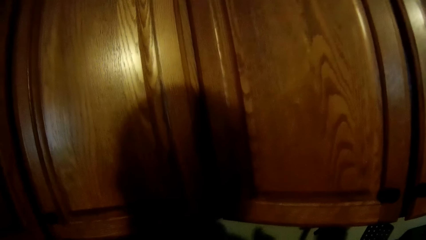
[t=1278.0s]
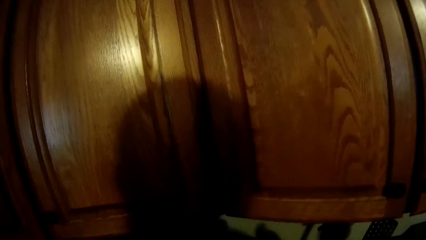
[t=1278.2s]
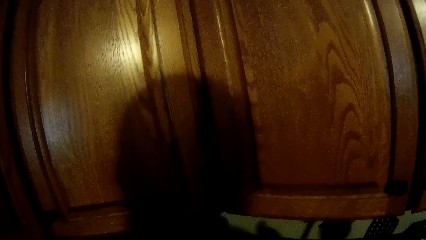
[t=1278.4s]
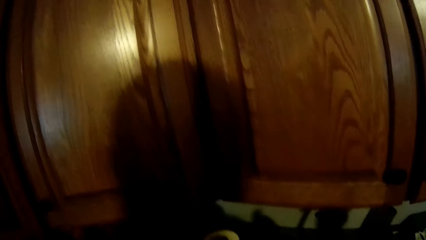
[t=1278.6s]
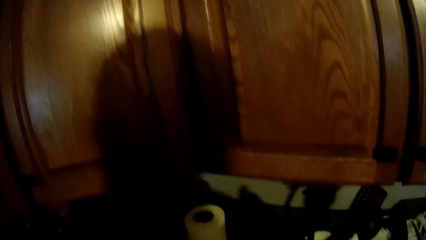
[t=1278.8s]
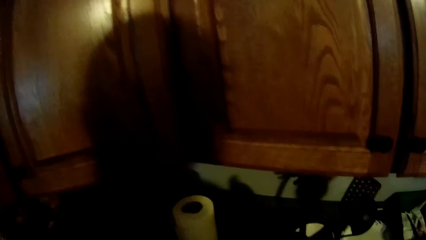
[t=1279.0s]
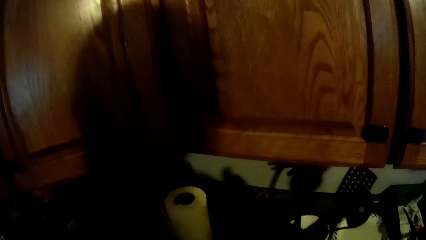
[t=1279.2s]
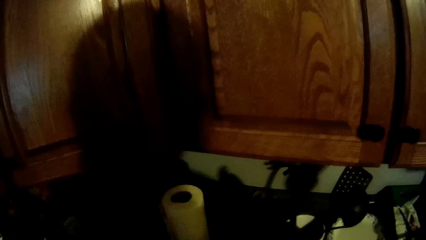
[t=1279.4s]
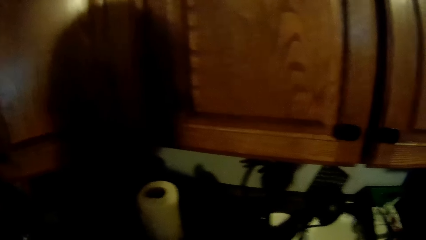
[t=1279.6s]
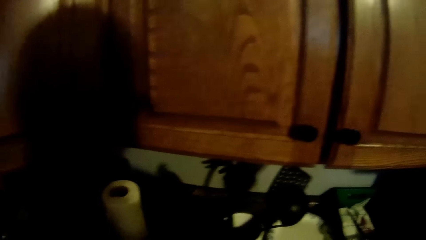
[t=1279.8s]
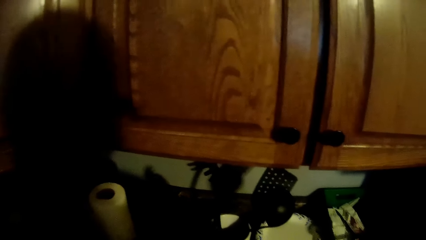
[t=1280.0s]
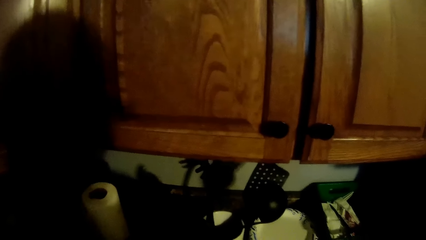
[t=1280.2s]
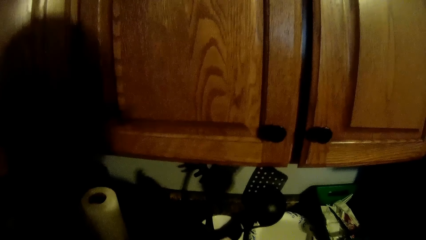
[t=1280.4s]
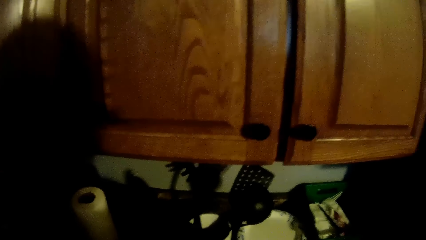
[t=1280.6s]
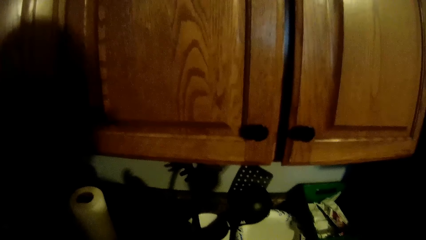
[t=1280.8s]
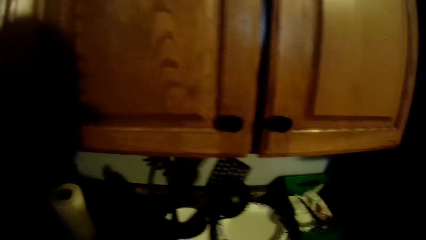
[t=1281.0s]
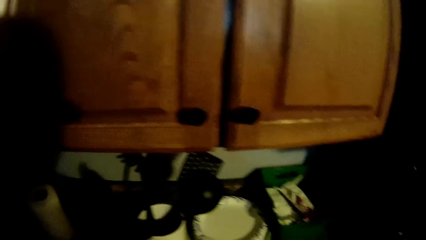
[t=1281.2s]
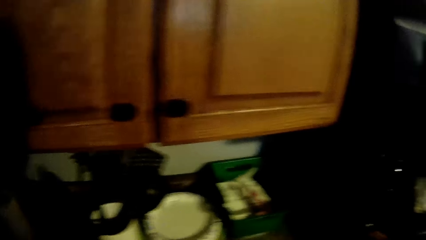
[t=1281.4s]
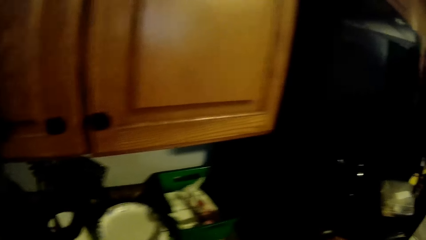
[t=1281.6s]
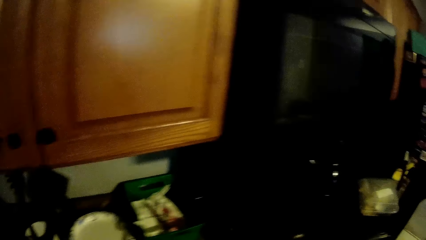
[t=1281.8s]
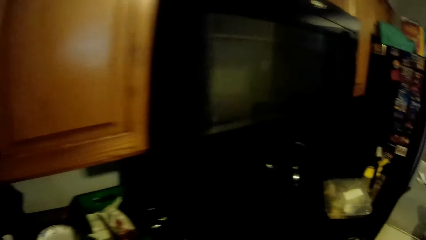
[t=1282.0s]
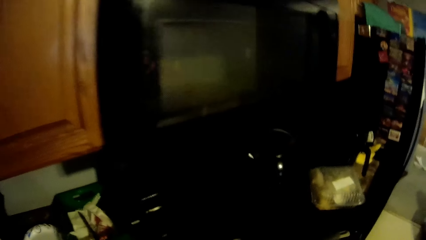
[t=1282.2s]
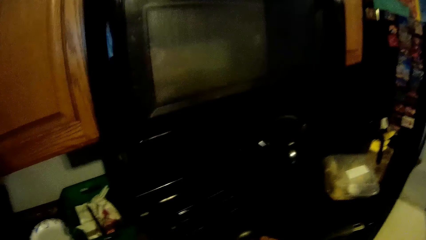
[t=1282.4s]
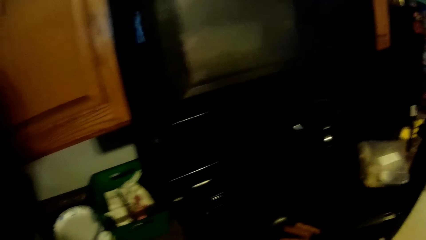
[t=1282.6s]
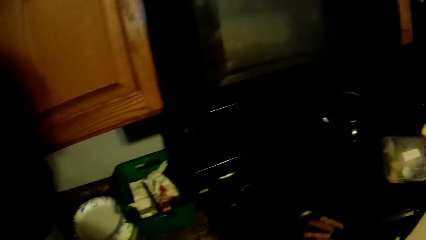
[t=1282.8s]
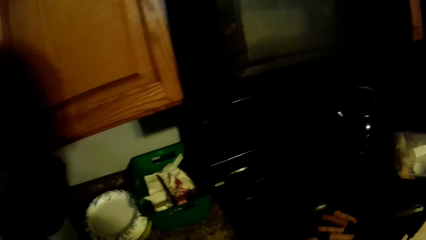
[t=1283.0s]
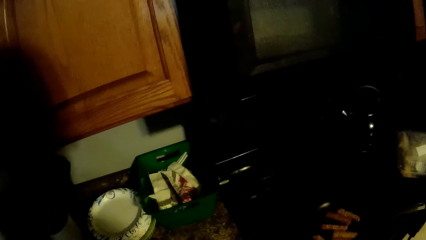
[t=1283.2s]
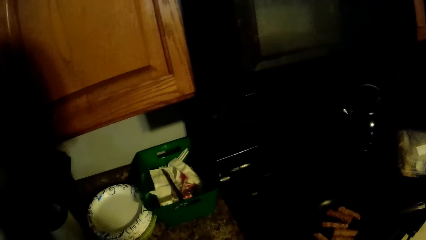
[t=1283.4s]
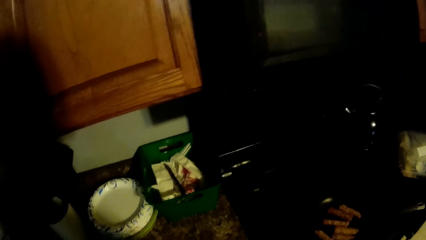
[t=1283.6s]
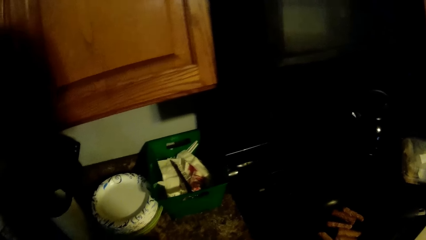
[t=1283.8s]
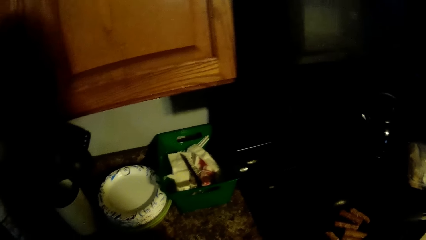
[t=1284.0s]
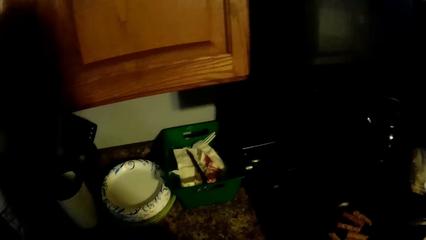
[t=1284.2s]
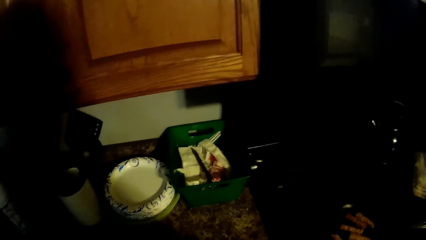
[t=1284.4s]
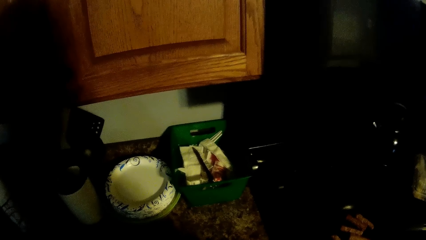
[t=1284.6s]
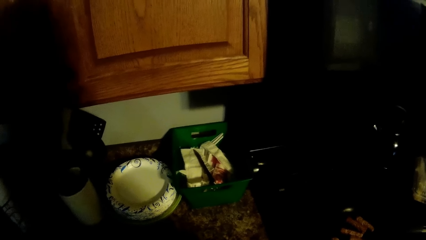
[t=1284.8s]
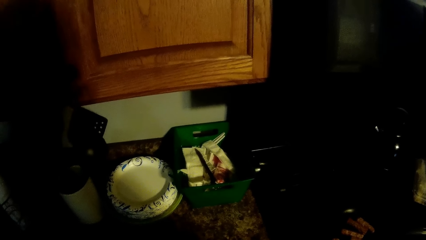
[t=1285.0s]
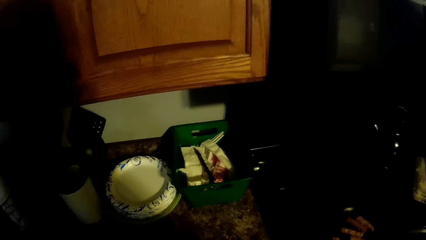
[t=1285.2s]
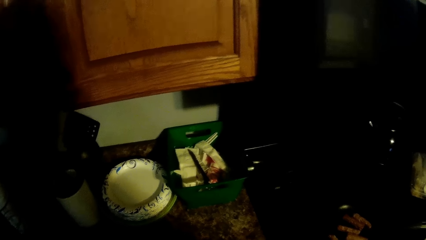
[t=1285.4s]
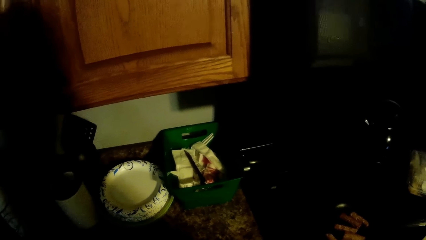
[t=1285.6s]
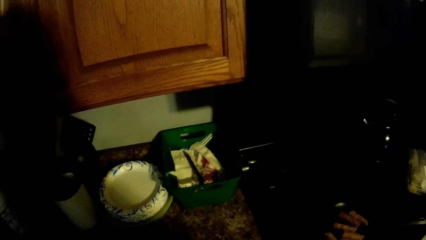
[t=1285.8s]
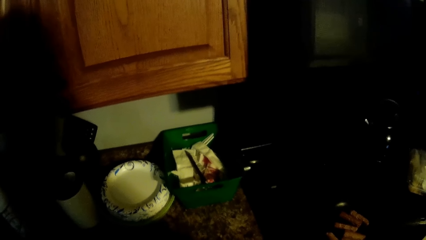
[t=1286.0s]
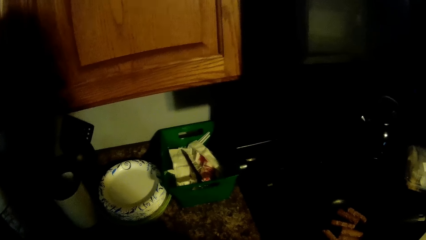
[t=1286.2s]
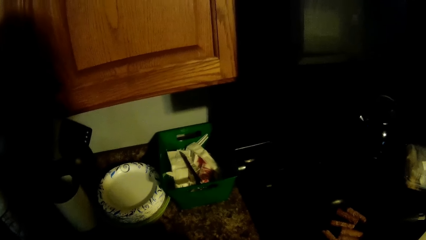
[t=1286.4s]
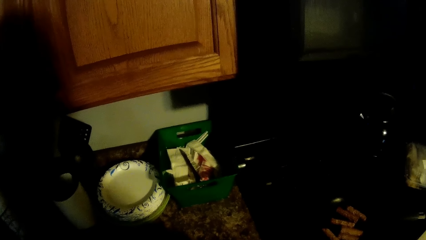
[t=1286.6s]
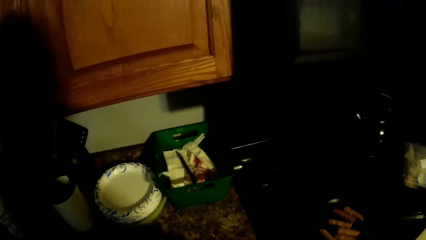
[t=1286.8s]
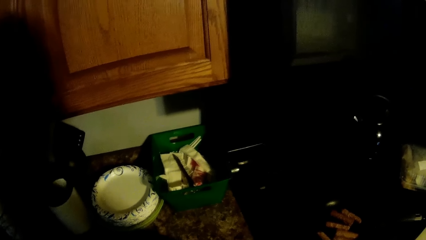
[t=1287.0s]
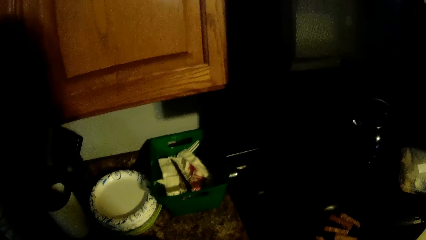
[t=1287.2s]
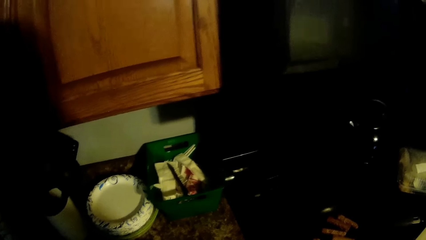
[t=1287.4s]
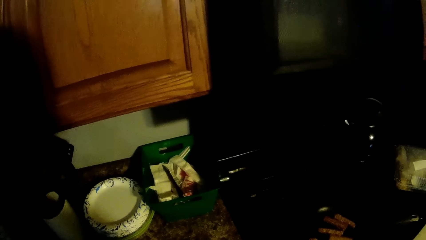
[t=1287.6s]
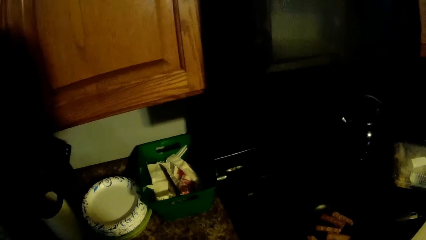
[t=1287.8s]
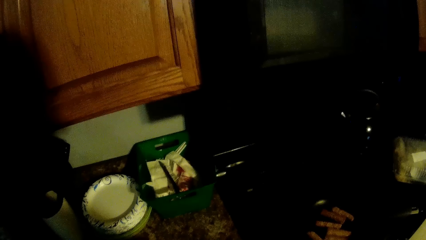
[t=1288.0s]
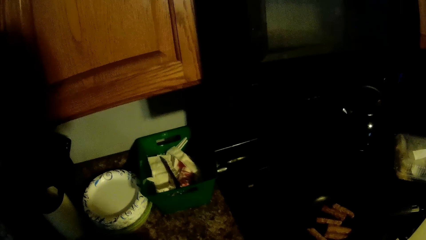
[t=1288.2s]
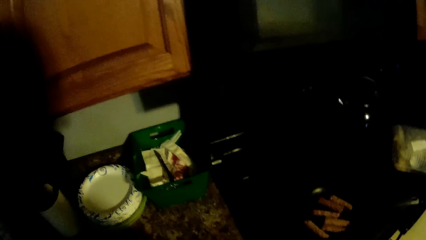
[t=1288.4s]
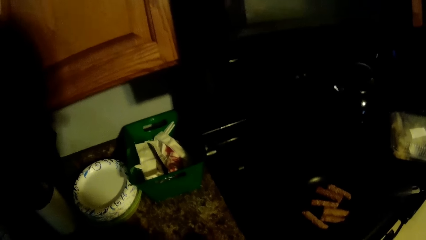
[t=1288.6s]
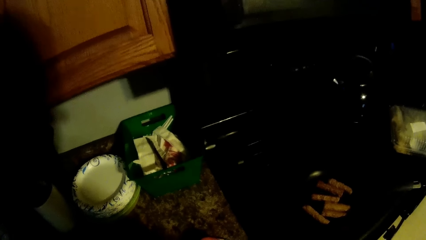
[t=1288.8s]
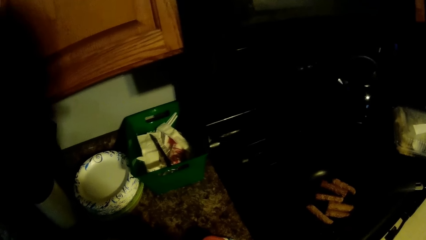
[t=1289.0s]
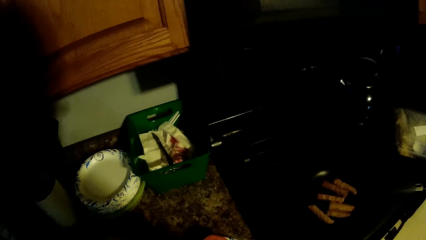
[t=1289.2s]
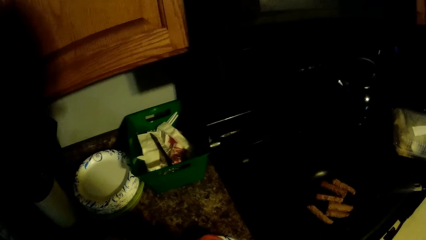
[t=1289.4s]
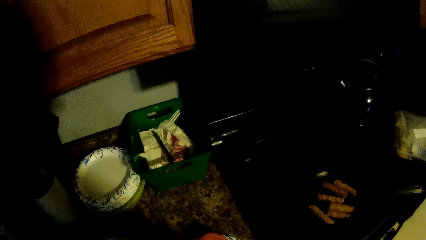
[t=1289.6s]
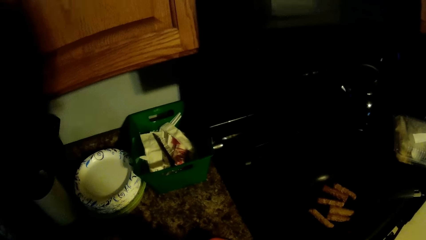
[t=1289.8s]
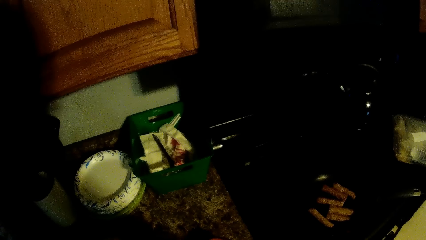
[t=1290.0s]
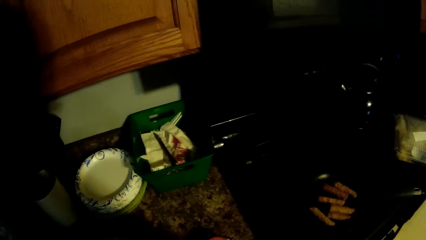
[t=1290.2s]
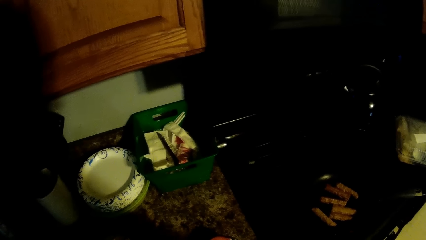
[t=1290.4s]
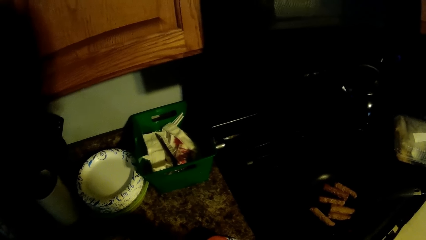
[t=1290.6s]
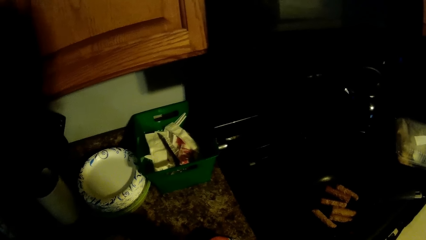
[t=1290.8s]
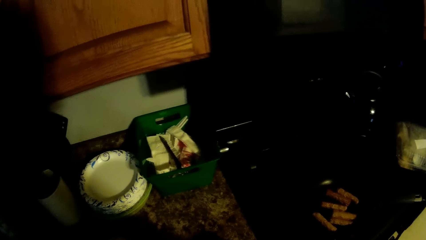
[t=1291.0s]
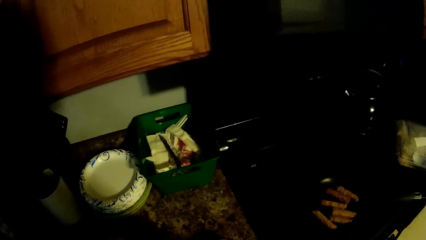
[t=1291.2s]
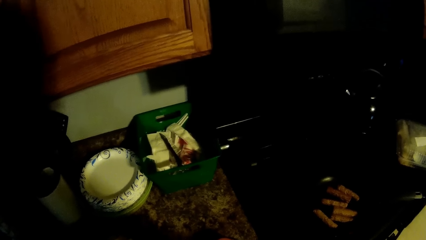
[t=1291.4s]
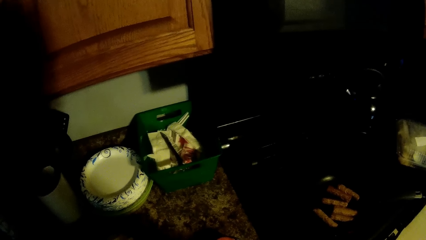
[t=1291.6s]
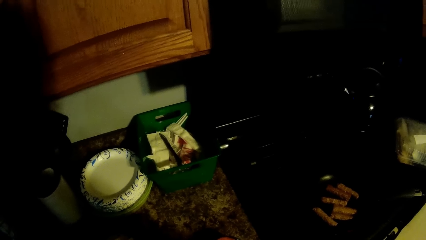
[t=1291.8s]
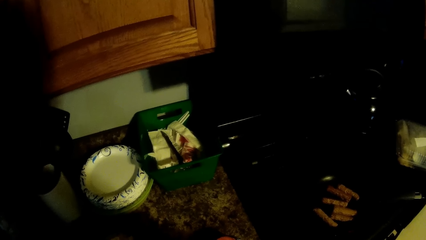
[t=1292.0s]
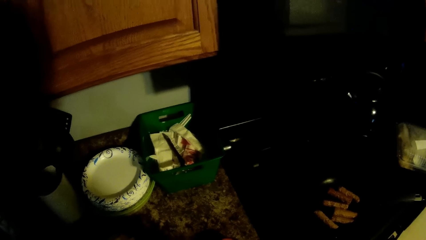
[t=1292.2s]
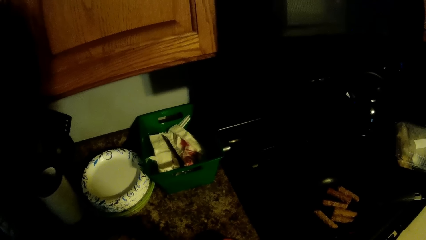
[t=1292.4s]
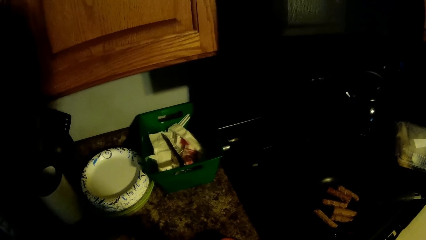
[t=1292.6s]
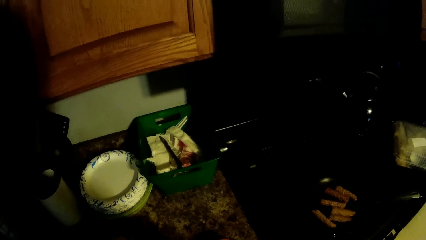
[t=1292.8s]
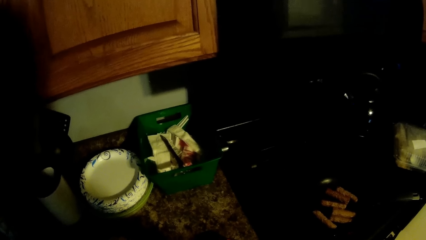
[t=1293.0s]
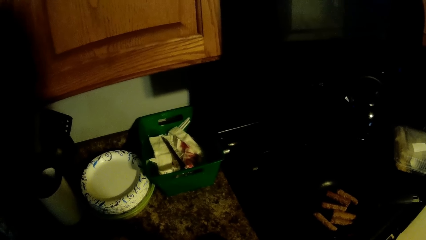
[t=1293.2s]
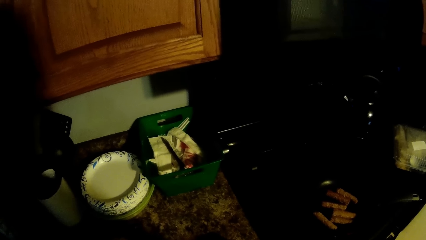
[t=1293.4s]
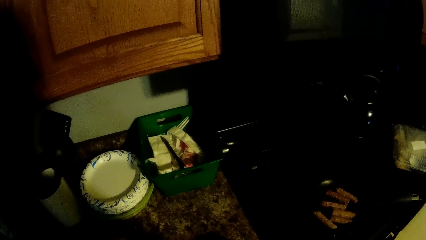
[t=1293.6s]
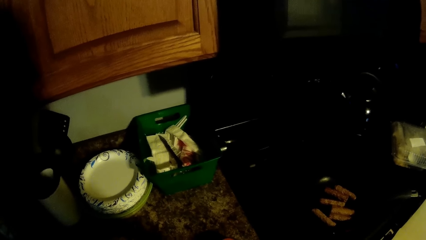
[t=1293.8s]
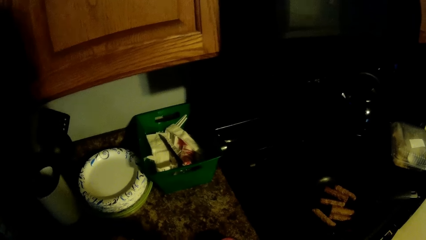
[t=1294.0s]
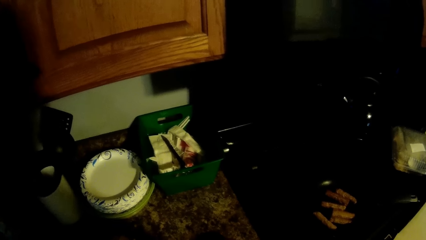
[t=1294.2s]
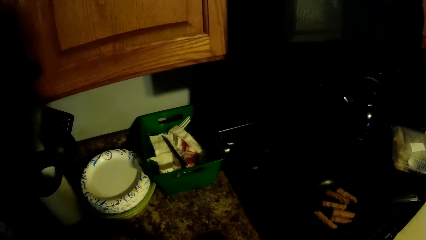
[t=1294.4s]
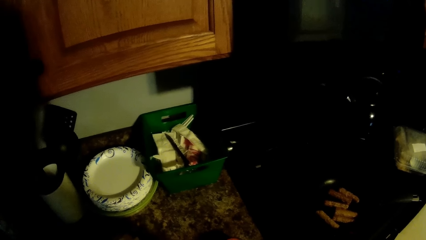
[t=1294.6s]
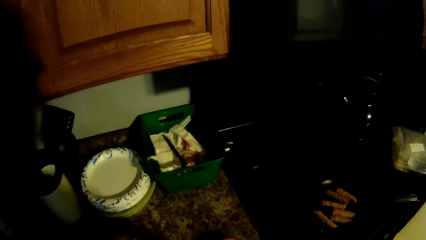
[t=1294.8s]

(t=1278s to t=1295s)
The camera wearer looks around. The woman interacts with the camera wearer.
